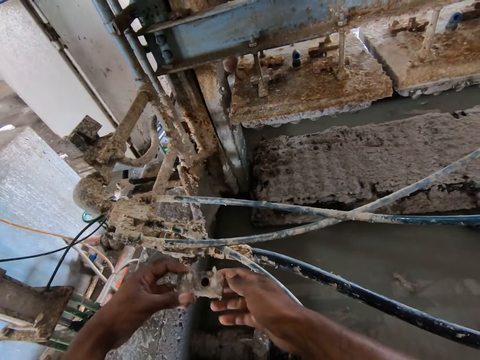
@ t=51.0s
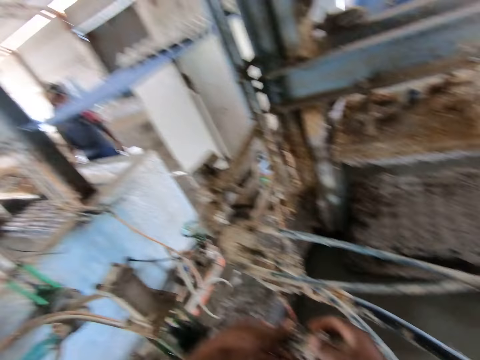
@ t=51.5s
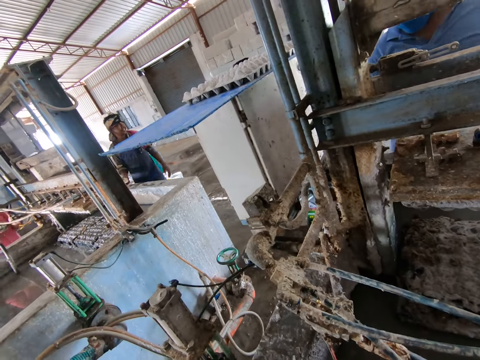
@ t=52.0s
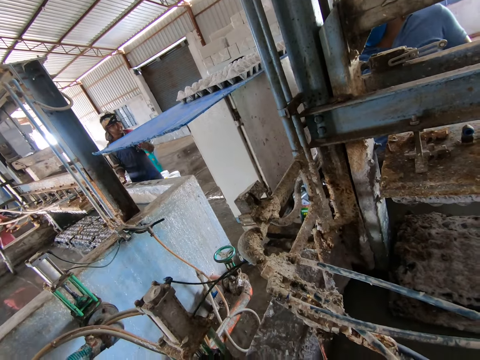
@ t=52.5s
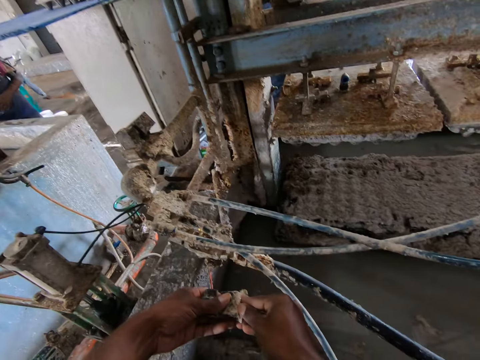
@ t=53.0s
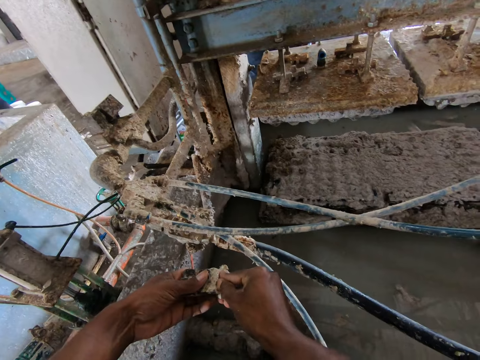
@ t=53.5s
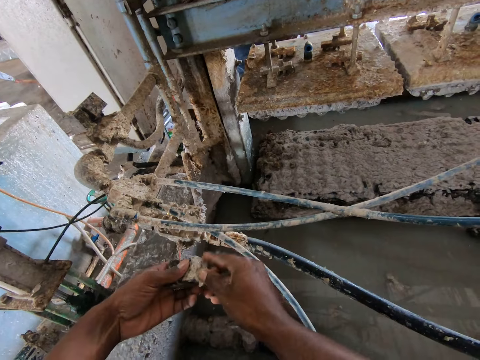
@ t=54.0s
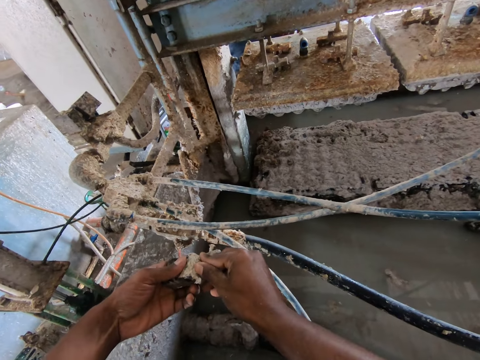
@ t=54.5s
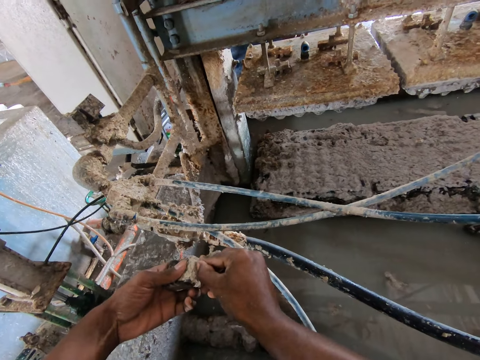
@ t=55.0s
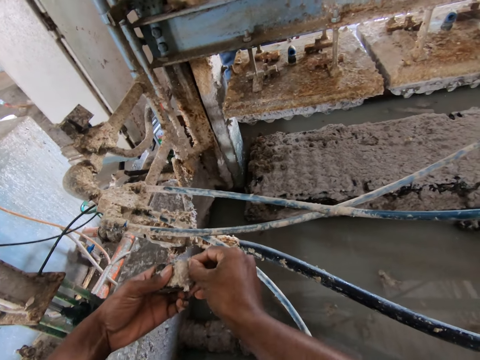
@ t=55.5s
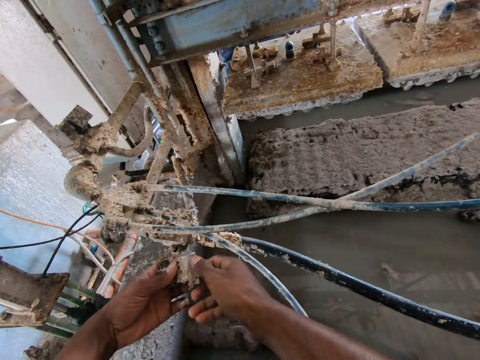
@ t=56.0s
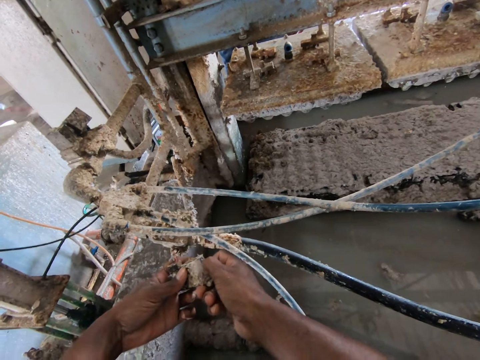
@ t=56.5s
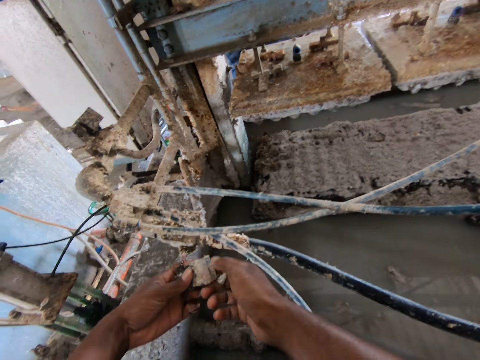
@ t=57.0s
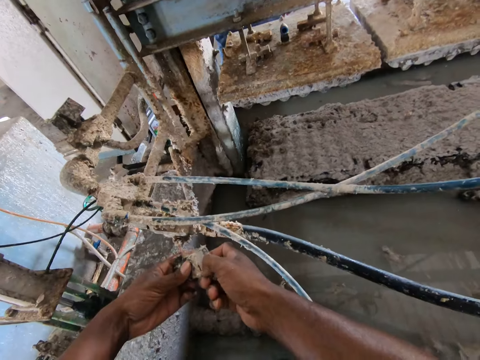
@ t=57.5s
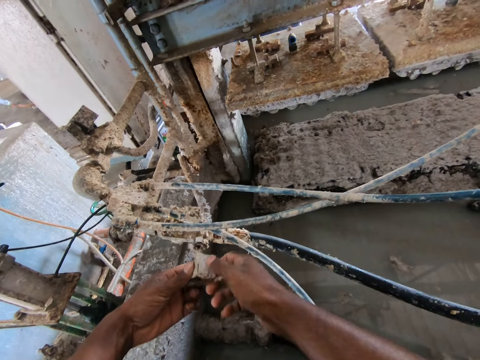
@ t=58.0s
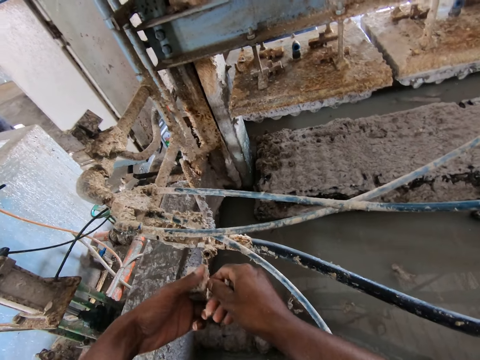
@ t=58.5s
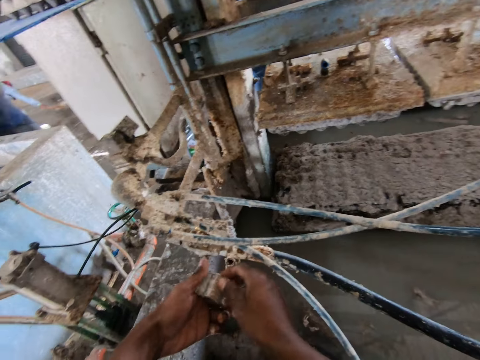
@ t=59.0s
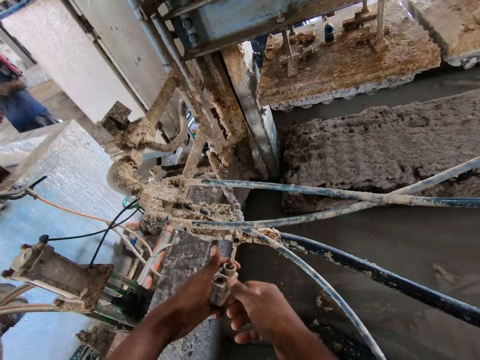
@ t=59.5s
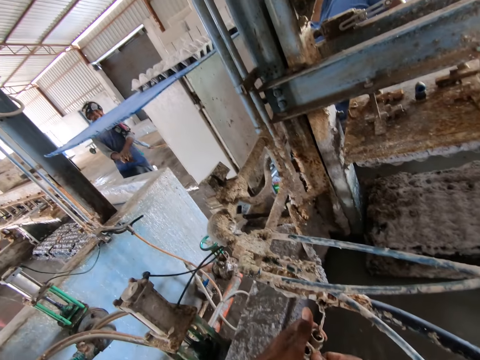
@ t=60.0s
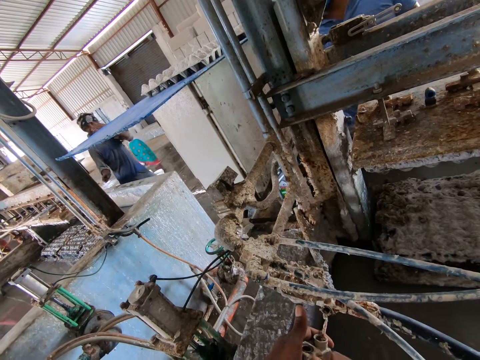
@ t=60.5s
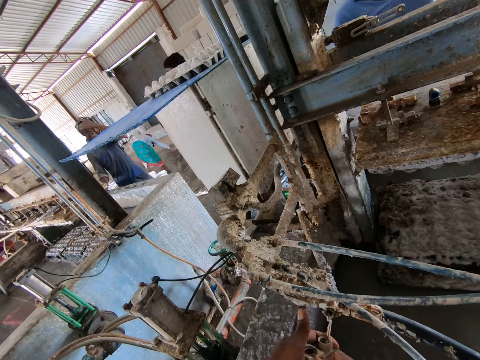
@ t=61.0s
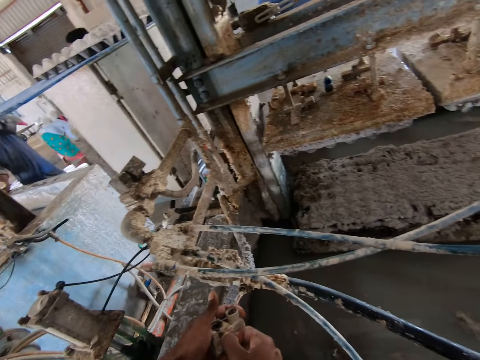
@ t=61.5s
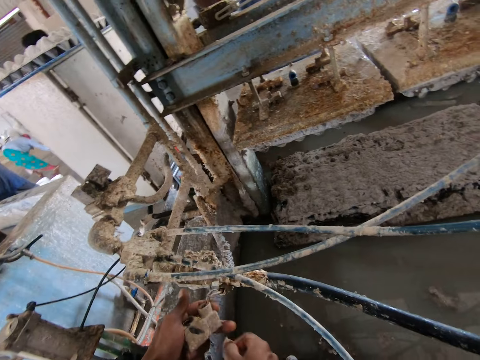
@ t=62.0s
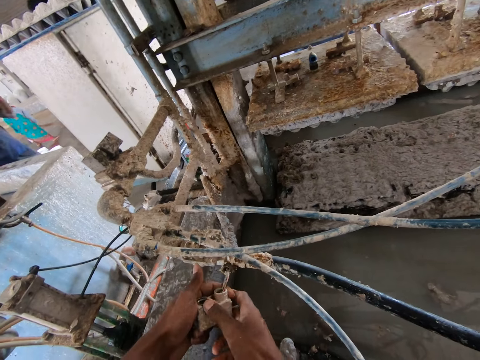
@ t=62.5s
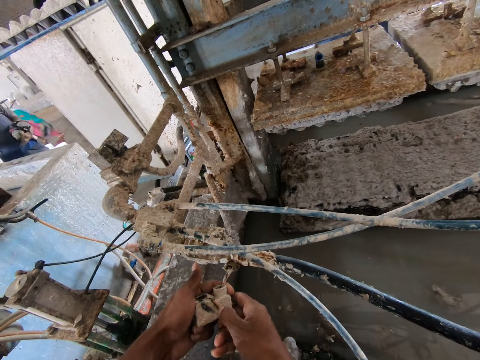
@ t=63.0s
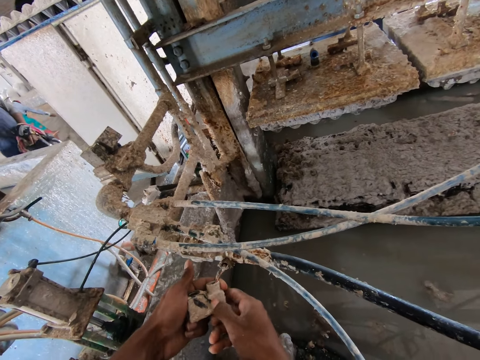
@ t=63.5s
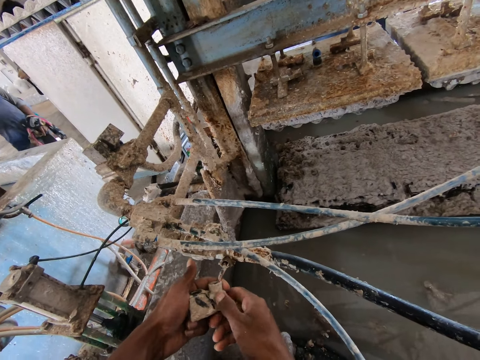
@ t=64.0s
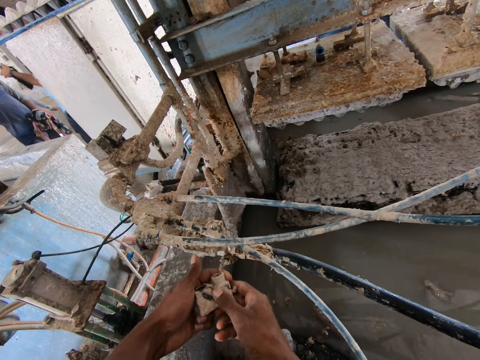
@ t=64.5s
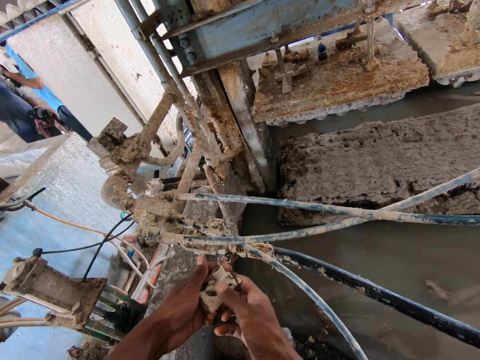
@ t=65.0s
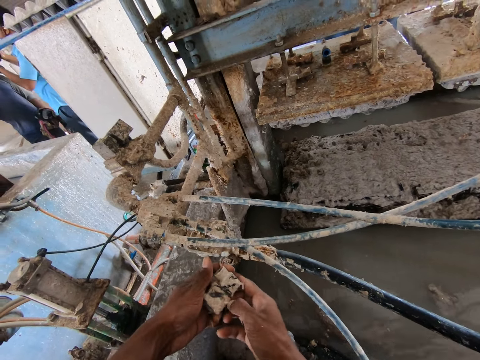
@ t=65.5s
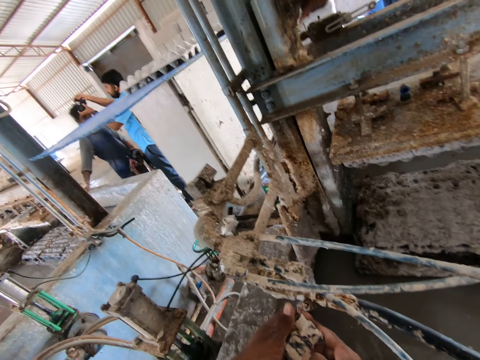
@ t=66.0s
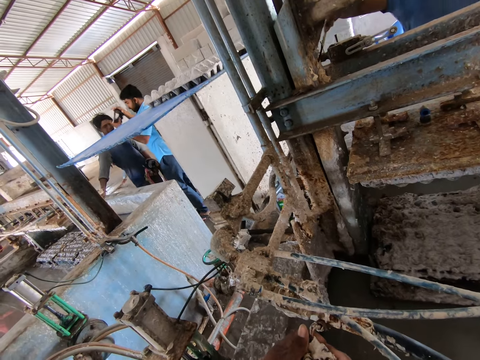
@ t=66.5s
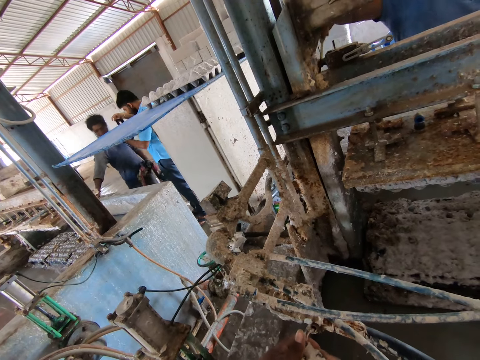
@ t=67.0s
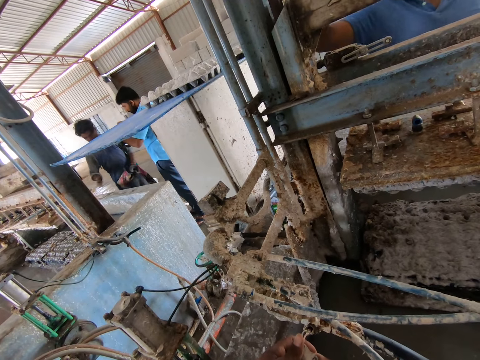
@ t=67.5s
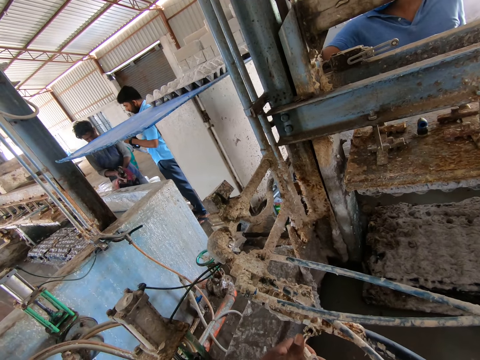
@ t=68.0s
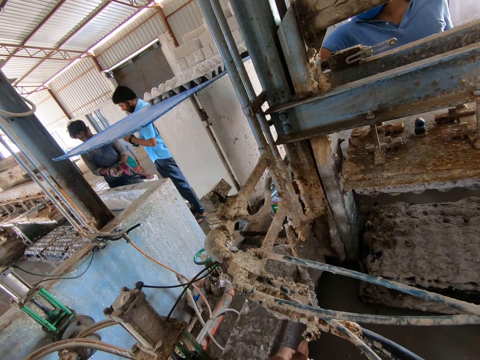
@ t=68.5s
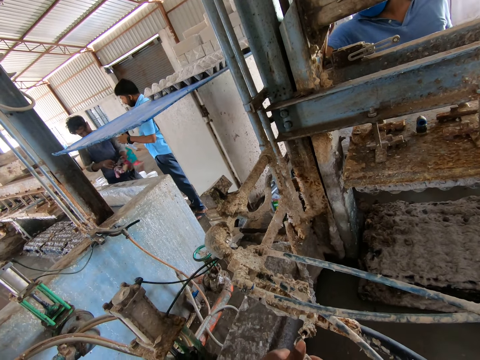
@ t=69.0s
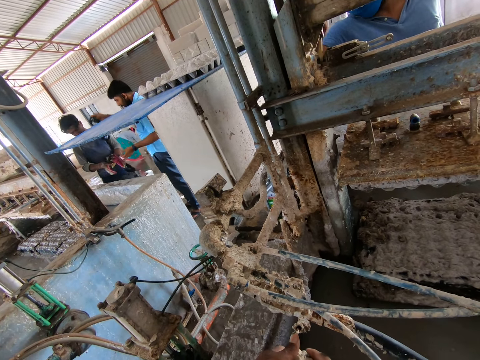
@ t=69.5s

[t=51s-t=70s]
The camera wearer looks at the joint. He holds the part of the machine with his hands. He looks around the factory. He removes the dirt around the part of the machine. He looks around the factory. He removes the dirt from the joint. He looks around the factory.

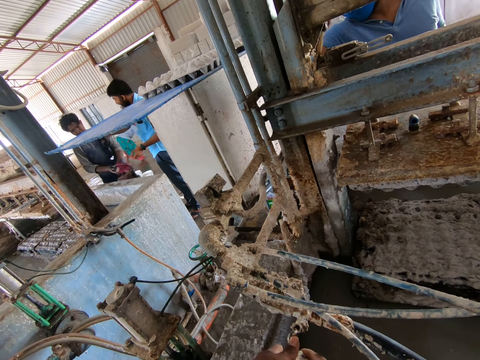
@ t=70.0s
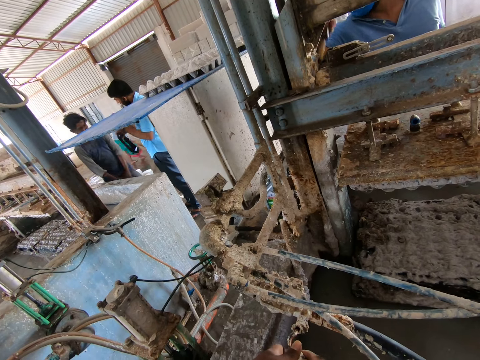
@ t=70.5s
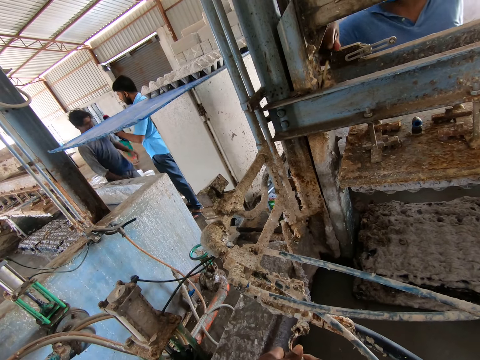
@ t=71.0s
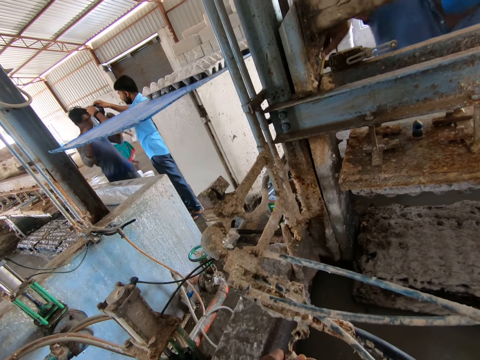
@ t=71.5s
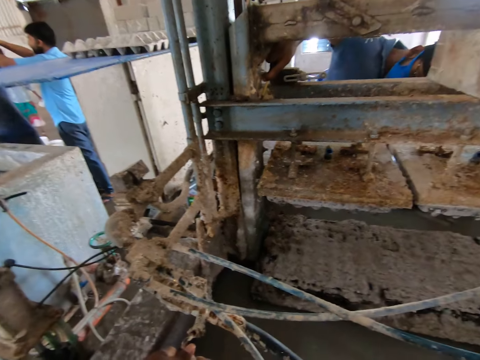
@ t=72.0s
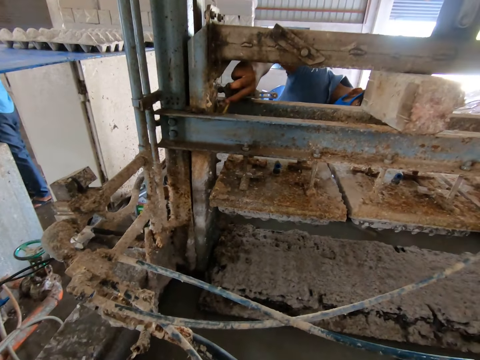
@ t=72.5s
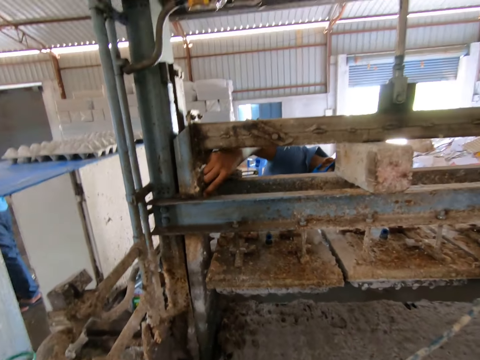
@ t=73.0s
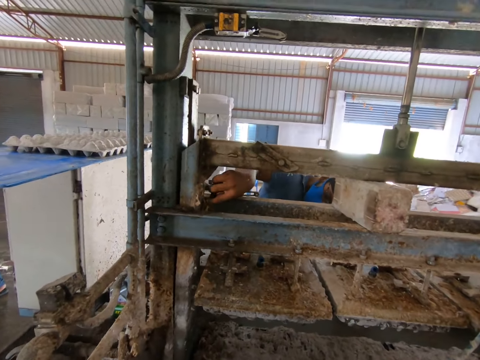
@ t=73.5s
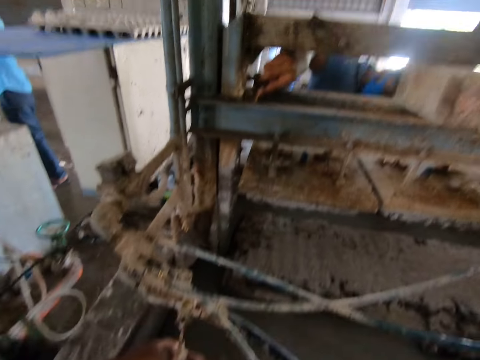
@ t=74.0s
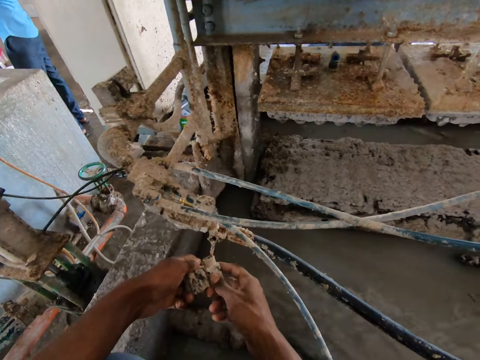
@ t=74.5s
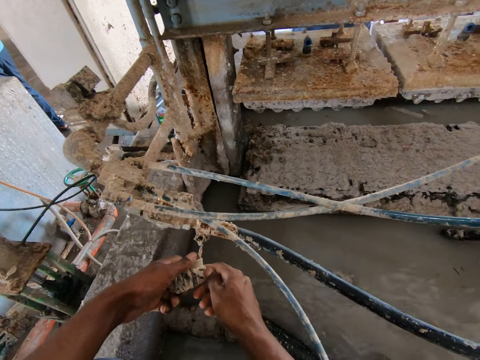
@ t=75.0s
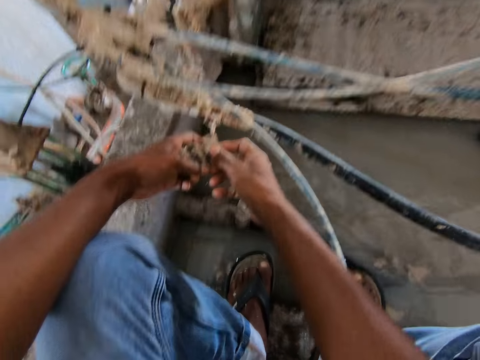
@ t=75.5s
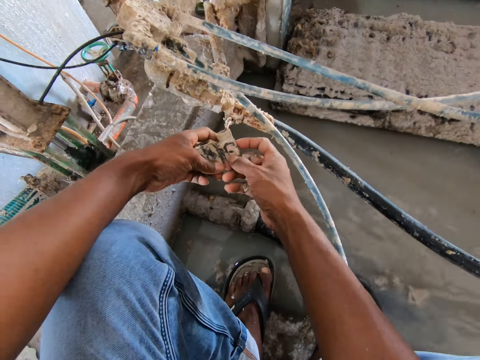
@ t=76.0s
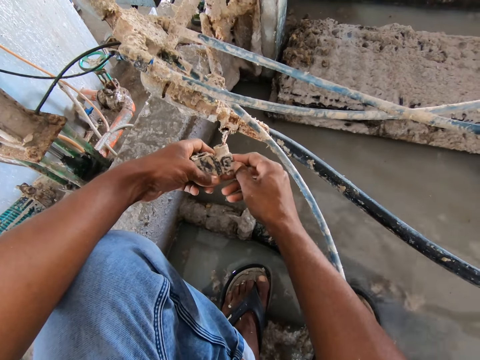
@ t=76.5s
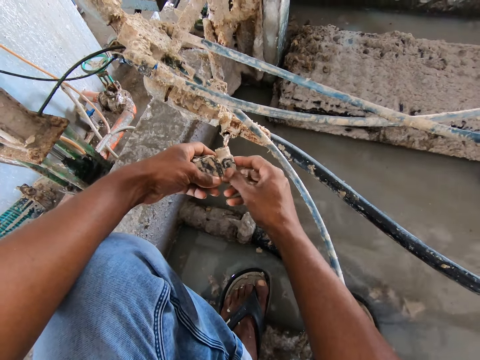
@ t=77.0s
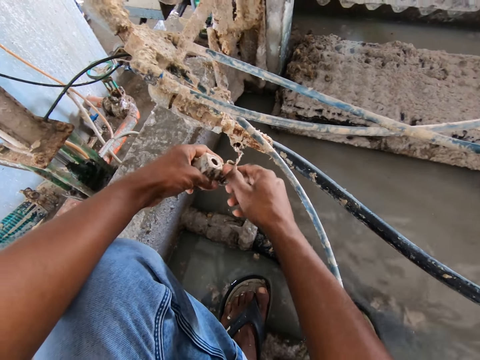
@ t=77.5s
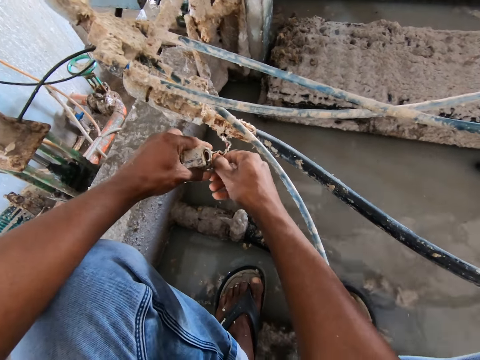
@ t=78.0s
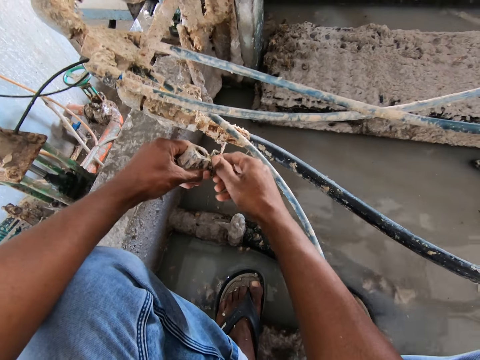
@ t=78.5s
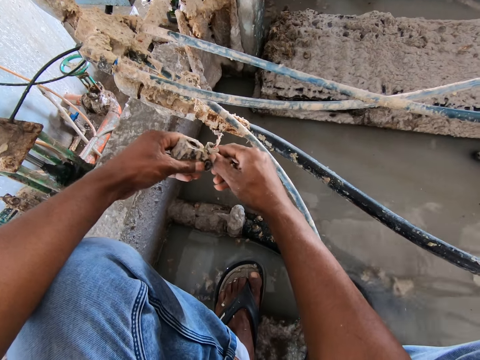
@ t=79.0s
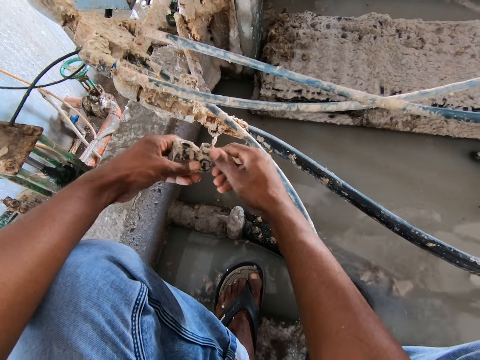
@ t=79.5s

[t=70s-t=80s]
The camera wearer removes the dirt from the joint.
